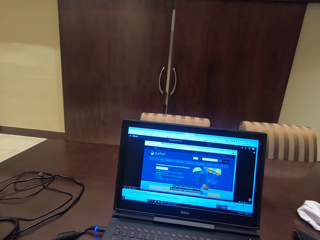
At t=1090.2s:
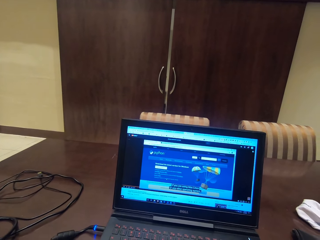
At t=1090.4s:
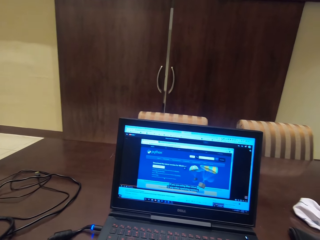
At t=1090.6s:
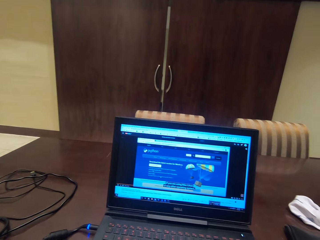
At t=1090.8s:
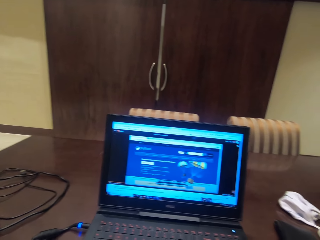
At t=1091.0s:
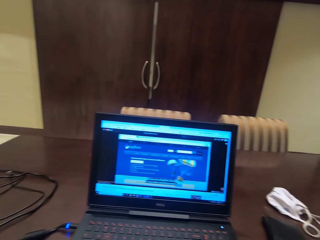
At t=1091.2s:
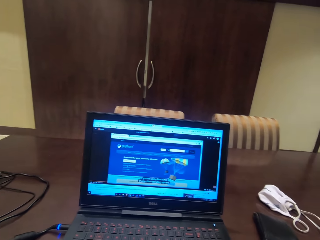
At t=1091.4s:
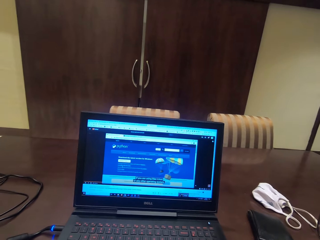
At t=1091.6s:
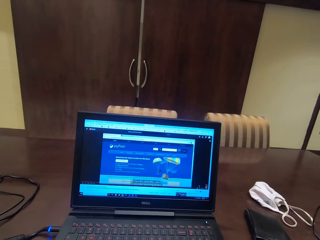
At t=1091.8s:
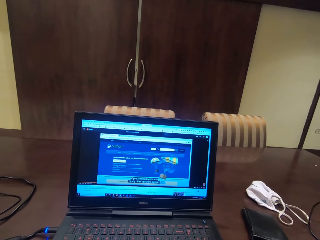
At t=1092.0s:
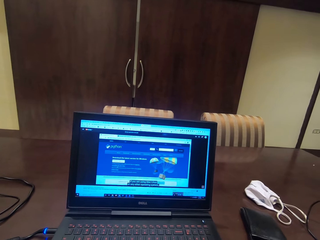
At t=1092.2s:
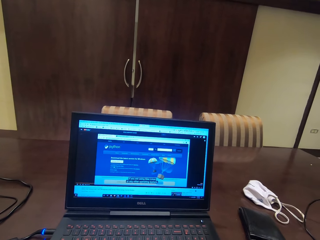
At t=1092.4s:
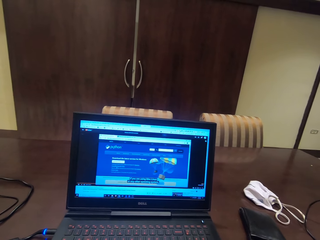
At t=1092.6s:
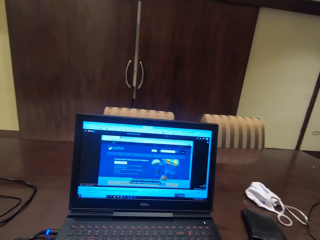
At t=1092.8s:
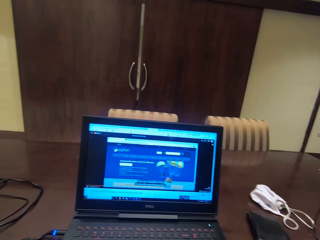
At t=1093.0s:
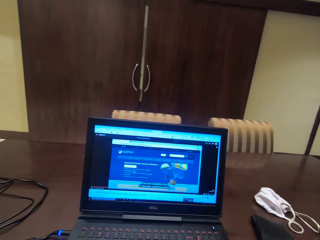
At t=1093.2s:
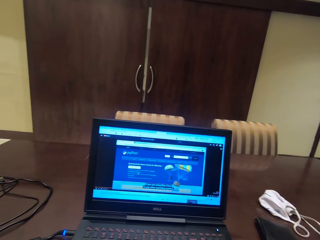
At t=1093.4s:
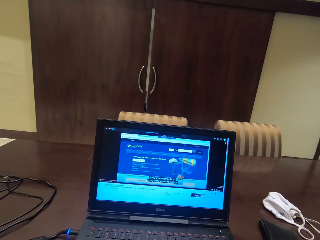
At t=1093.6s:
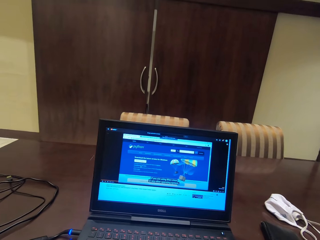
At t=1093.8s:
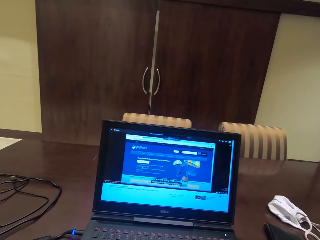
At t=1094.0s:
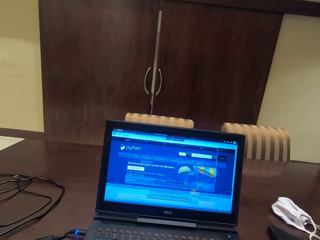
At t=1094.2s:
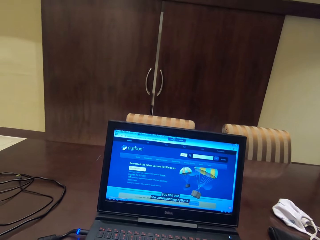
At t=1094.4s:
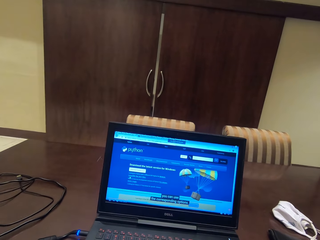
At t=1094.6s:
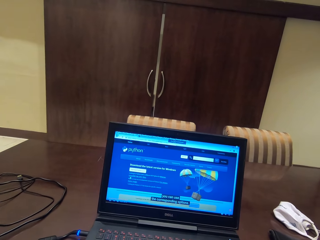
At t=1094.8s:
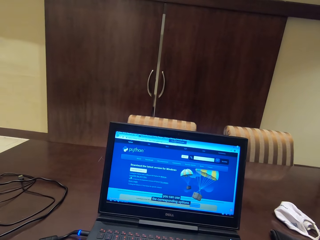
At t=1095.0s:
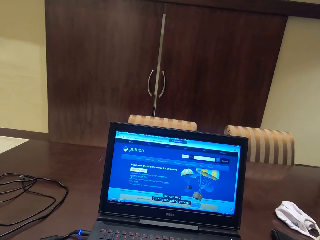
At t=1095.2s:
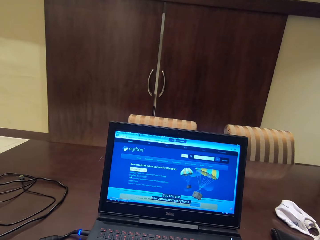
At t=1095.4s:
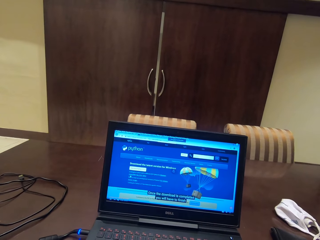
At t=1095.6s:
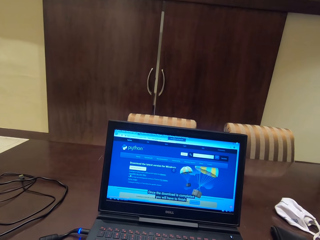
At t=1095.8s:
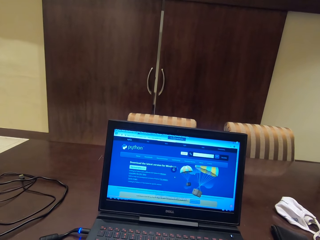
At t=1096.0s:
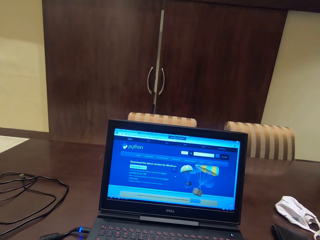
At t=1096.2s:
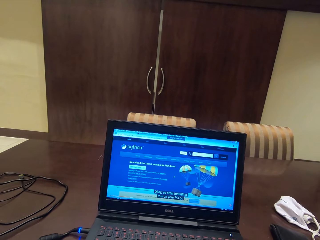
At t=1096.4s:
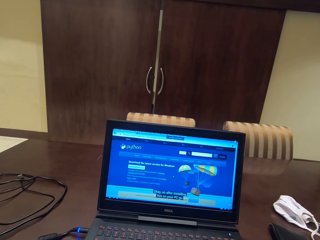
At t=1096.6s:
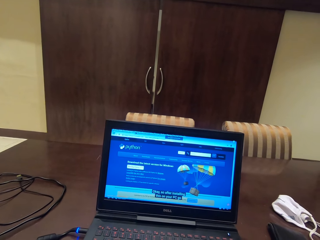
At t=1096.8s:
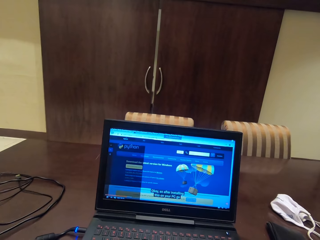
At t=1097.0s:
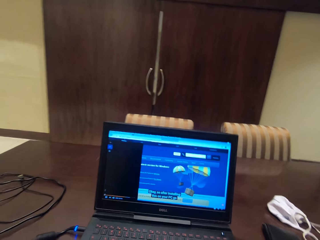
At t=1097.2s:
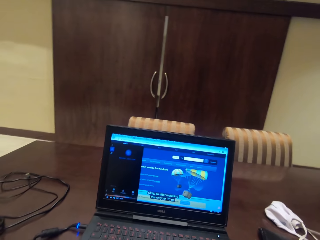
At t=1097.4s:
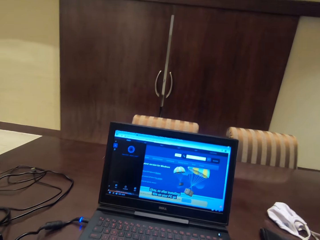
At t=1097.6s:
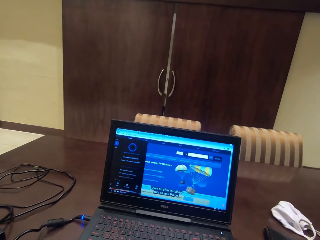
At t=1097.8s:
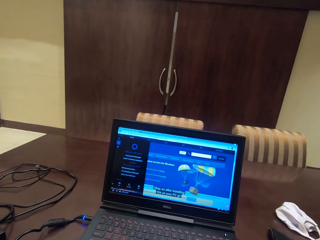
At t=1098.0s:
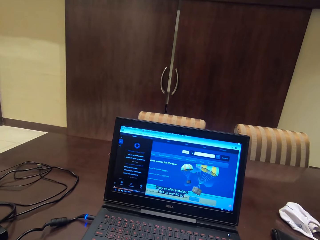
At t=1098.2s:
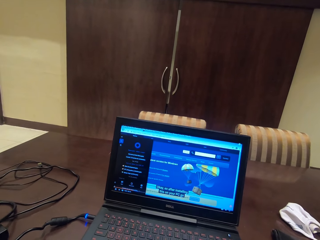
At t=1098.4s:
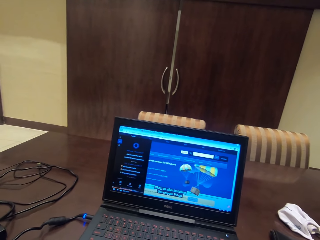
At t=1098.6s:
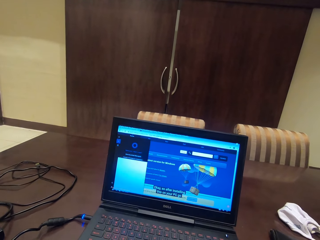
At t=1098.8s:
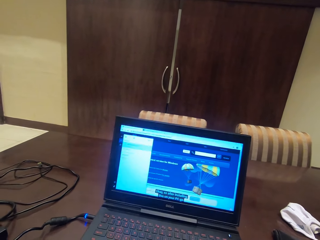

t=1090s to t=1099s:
The camera wearer clicks the video. They watch the video in the laptop.

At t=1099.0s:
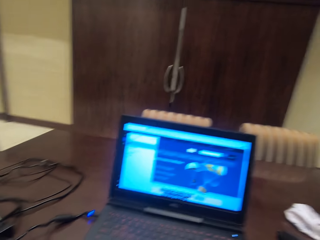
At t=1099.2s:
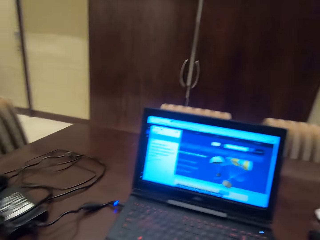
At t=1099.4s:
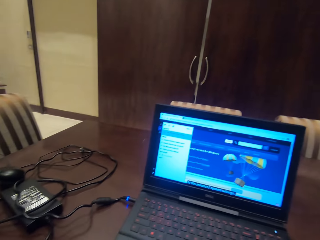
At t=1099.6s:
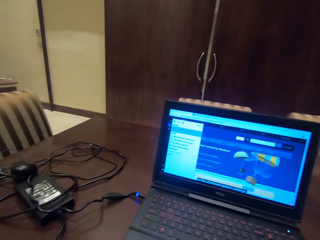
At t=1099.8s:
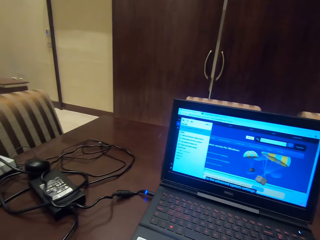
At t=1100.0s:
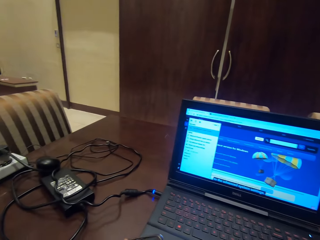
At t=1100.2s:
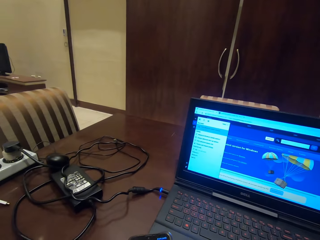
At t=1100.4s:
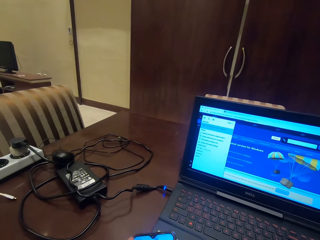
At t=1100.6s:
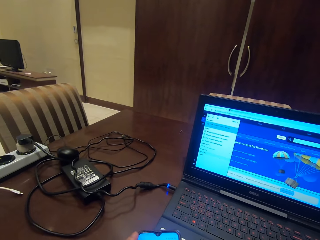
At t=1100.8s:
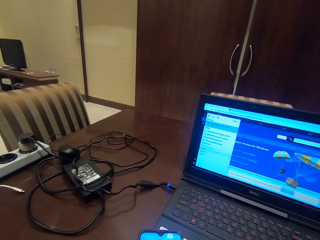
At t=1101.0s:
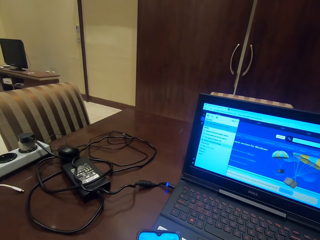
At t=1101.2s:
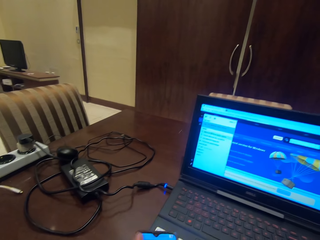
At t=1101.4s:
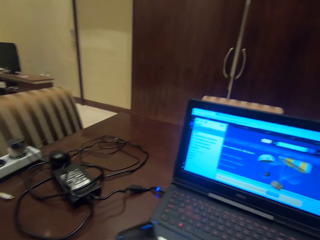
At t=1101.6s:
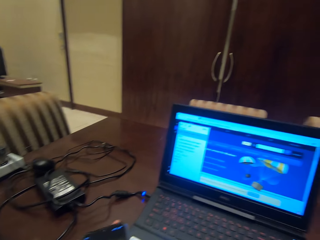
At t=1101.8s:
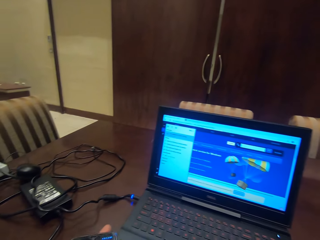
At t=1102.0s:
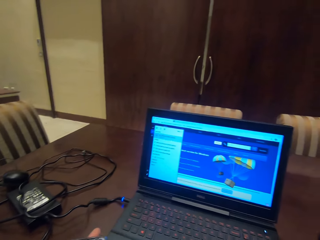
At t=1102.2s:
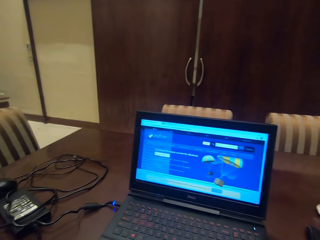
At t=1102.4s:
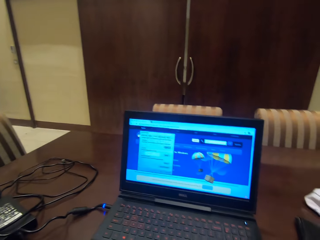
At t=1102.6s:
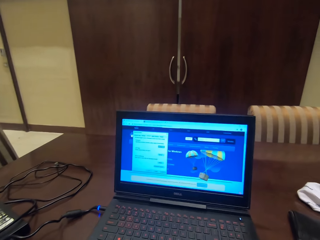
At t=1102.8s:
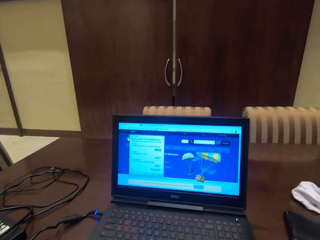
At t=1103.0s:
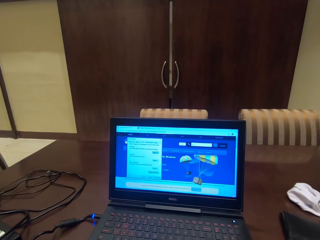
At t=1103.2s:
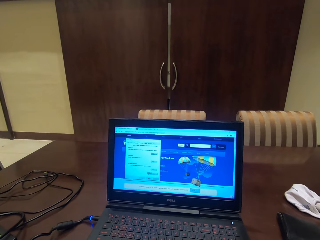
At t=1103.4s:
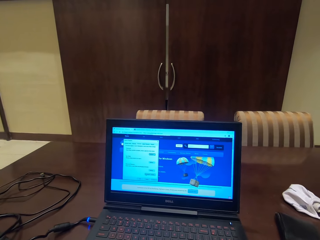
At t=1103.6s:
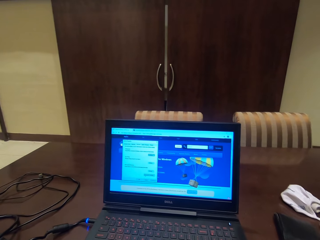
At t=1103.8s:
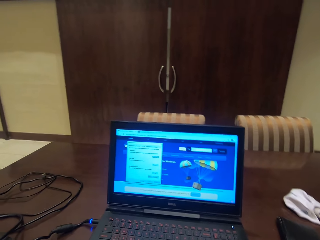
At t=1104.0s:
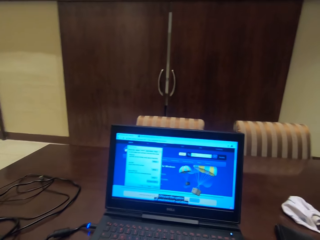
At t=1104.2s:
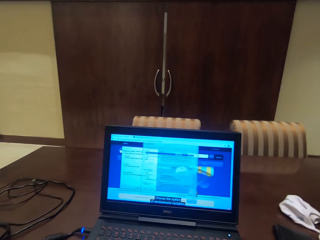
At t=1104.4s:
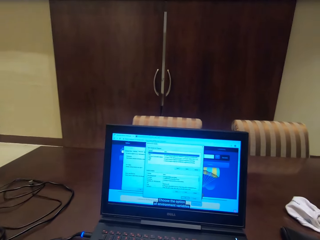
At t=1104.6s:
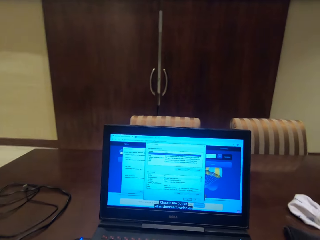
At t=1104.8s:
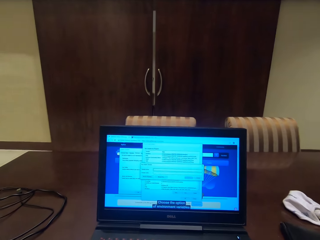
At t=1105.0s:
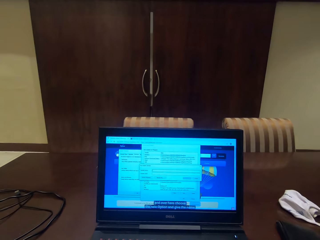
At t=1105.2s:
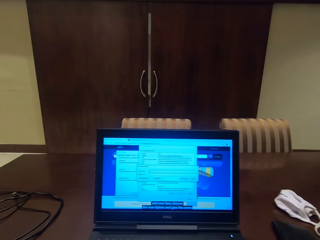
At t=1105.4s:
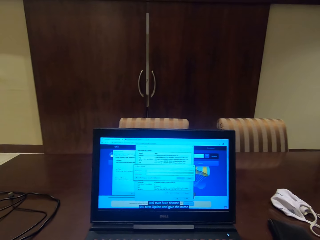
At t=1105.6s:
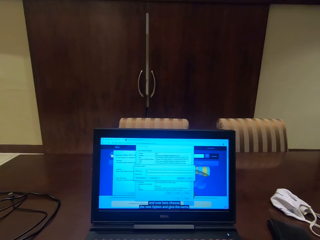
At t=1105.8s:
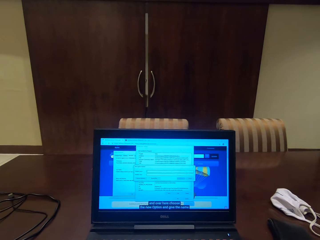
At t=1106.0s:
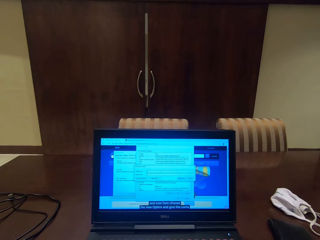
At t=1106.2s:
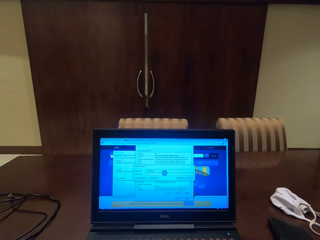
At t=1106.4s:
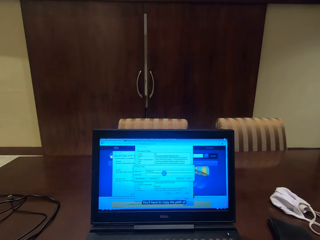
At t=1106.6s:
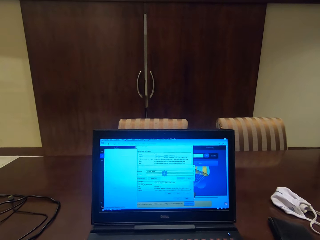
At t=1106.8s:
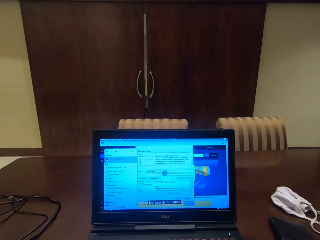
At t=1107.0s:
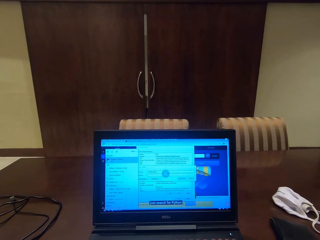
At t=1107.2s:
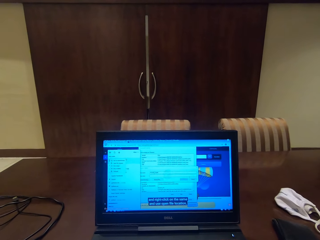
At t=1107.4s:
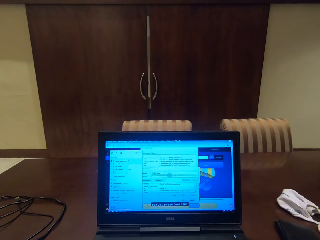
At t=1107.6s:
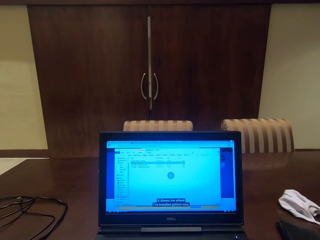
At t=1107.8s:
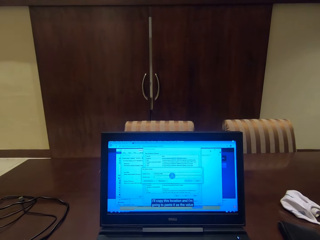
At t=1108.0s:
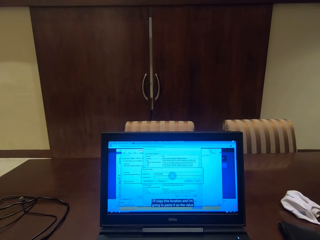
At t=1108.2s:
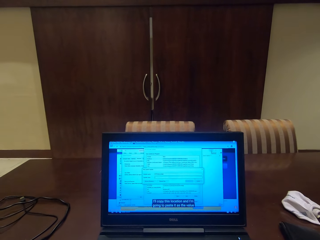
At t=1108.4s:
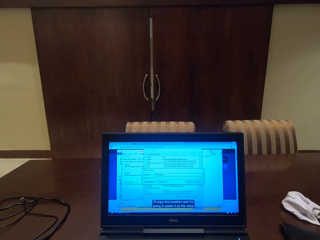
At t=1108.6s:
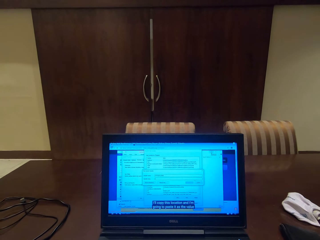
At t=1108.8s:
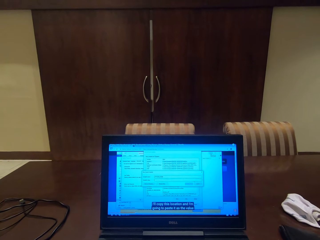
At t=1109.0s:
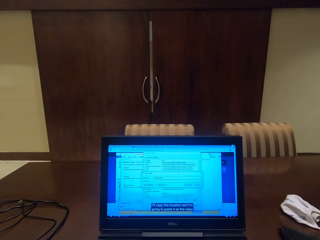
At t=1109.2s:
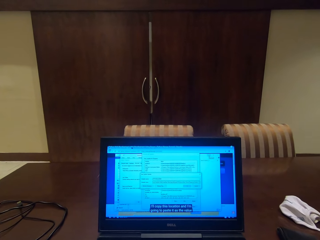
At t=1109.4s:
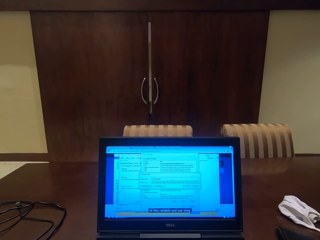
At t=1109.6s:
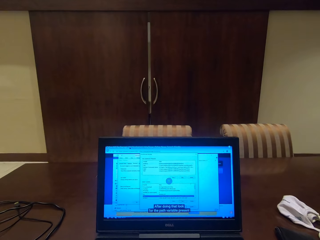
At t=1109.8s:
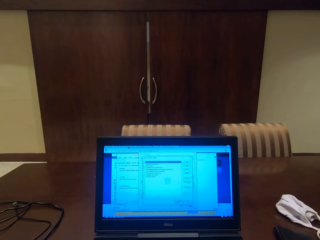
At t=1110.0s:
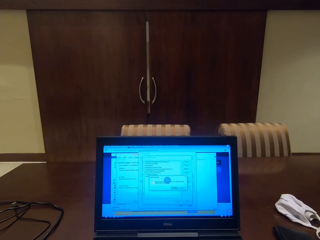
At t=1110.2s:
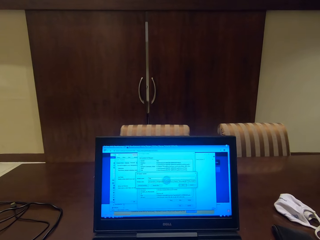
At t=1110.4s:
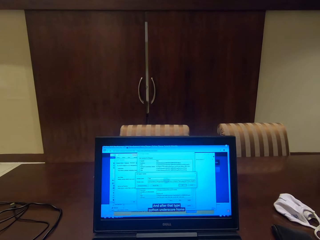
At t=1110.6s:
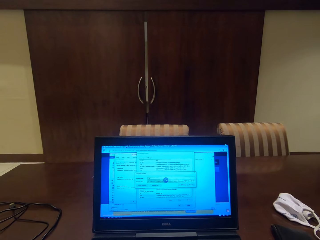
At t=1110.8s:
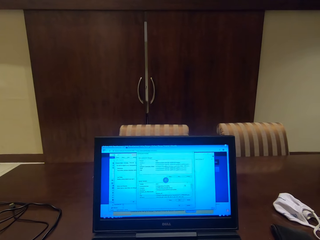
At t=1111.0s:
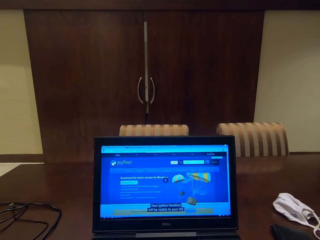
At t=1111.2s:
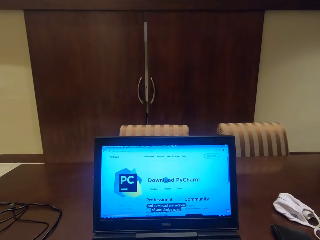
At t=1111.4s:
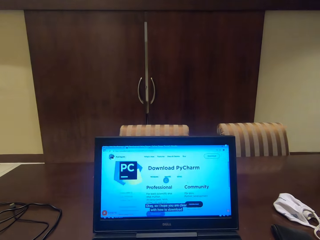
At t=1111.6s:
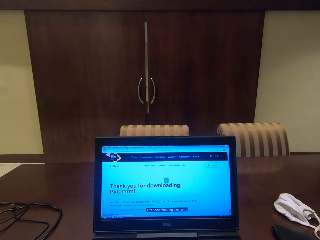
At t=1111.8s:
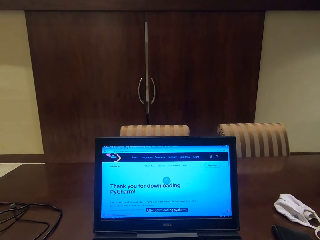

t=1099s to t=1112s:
The camera wearer uses a phone. They operate the laptop. They use the phone.
